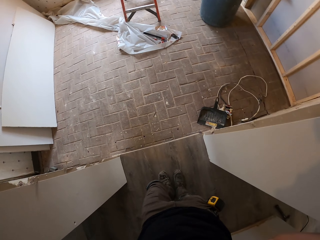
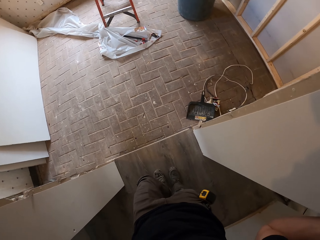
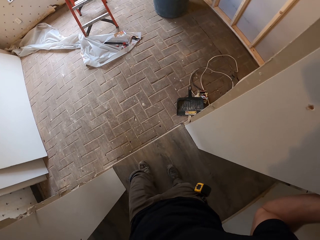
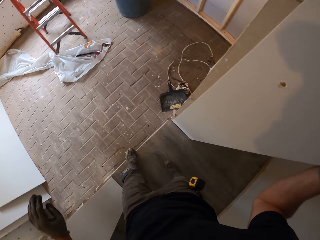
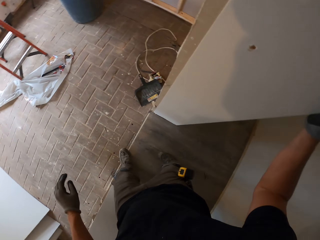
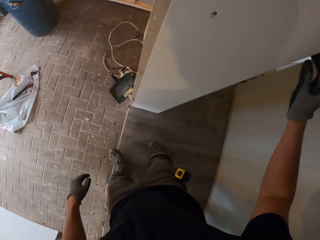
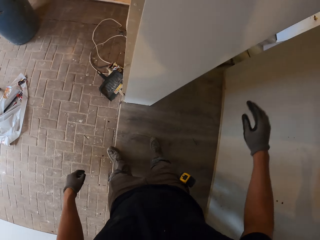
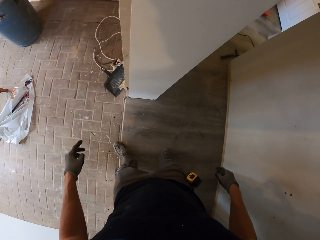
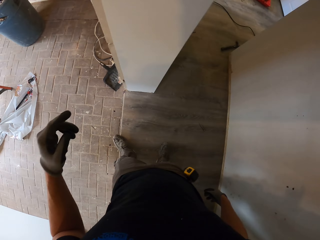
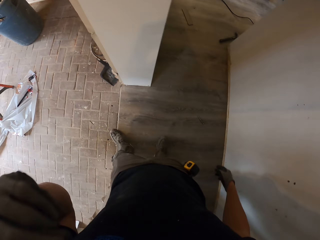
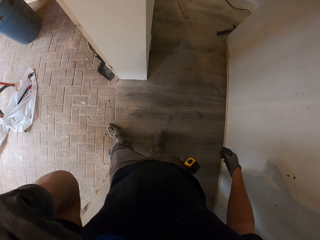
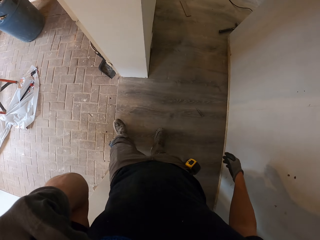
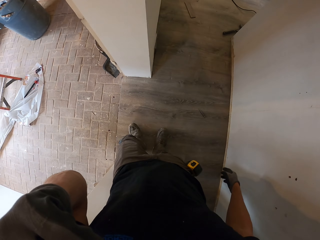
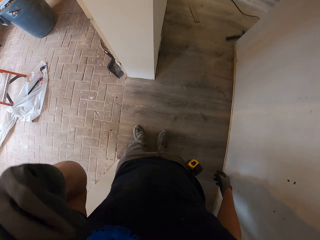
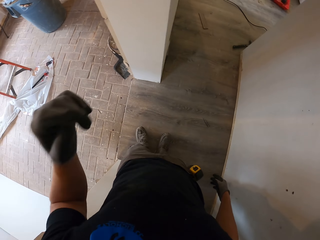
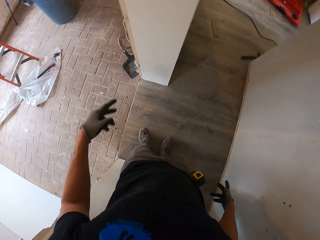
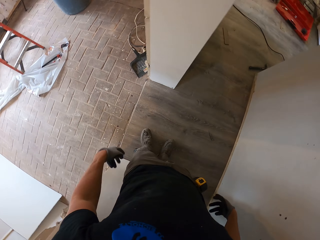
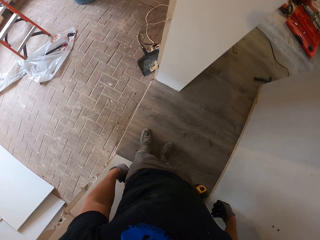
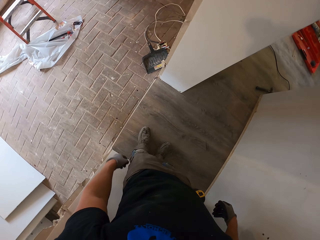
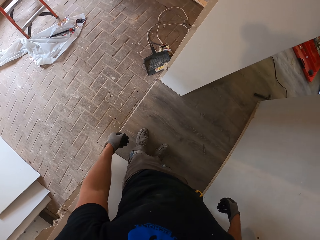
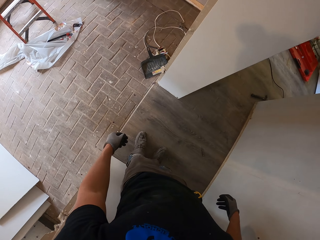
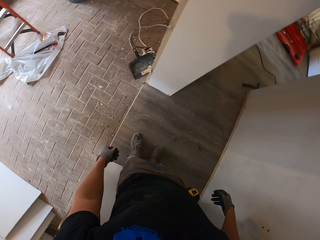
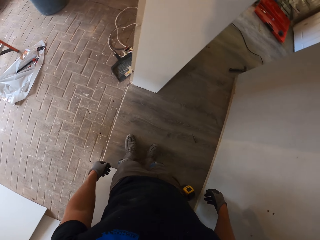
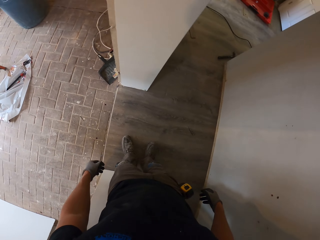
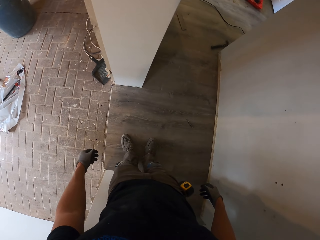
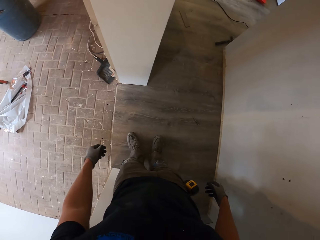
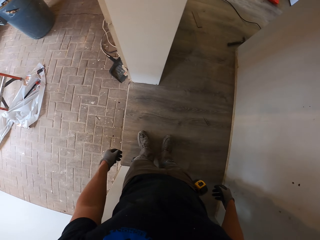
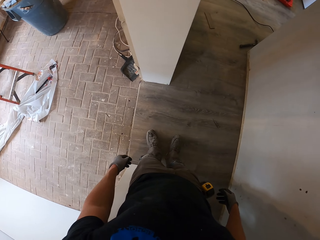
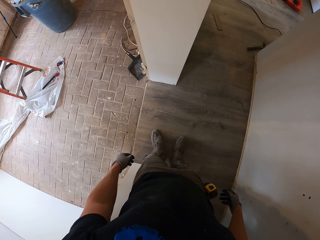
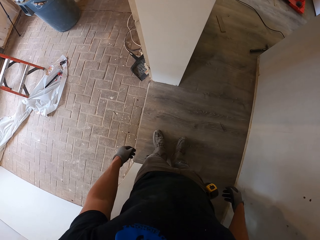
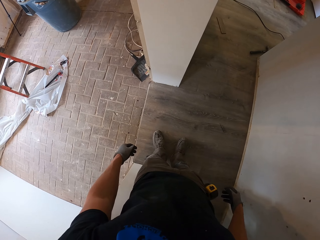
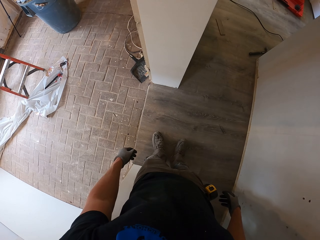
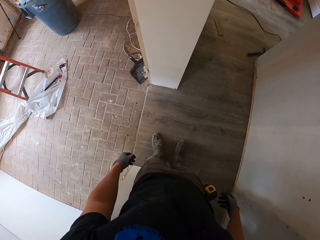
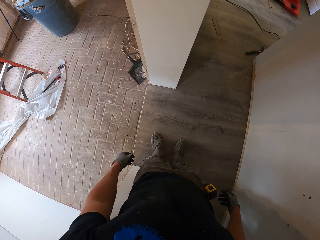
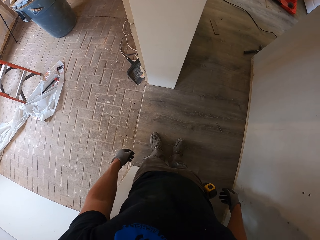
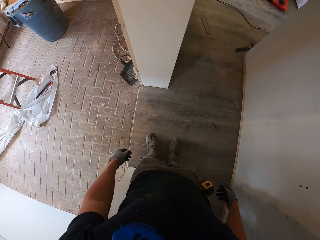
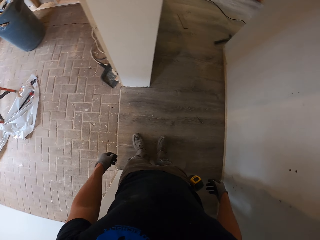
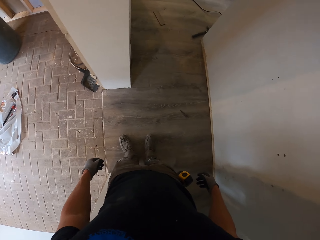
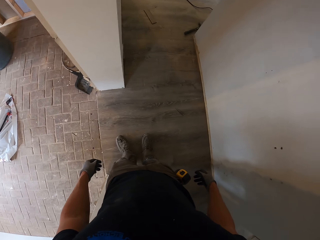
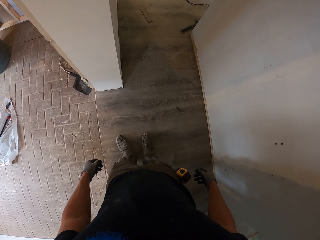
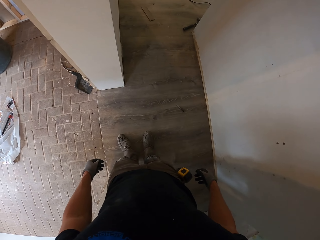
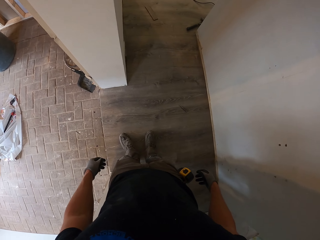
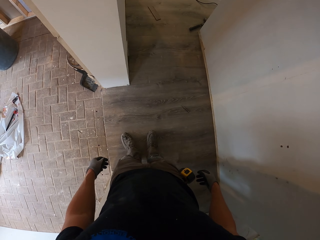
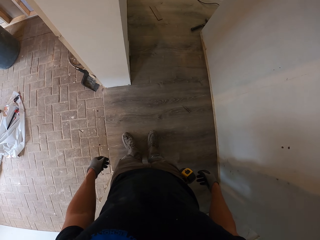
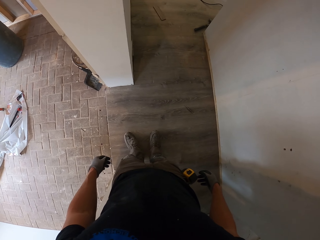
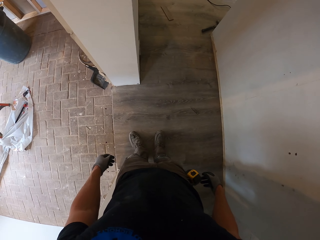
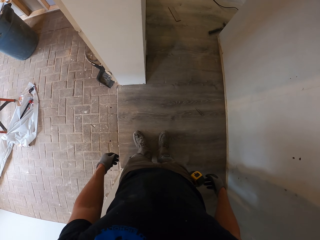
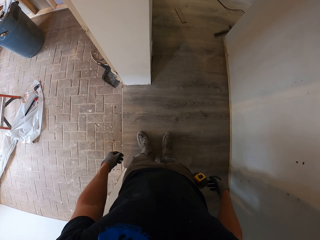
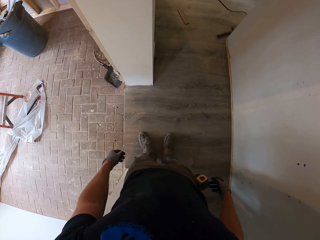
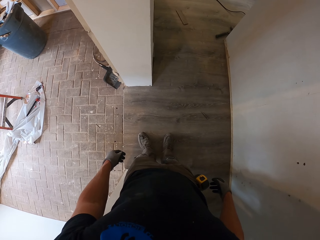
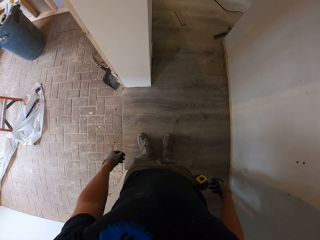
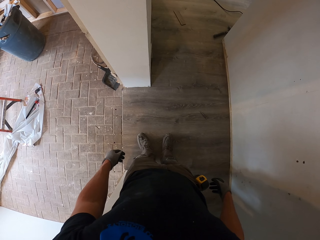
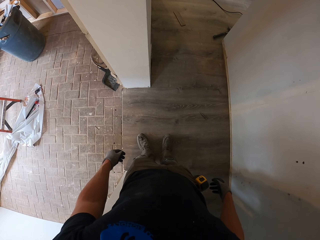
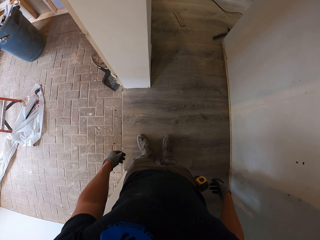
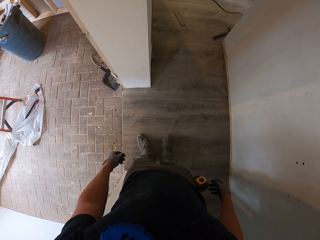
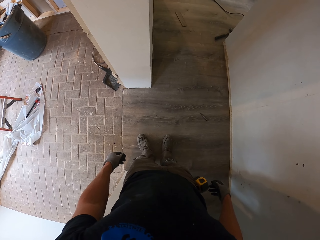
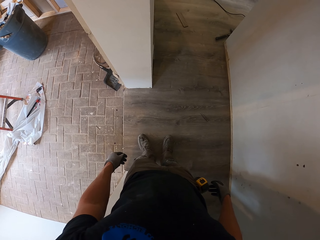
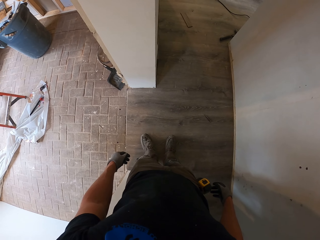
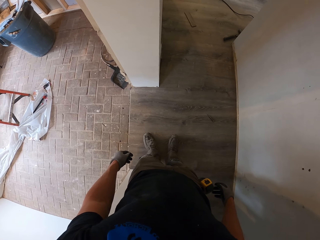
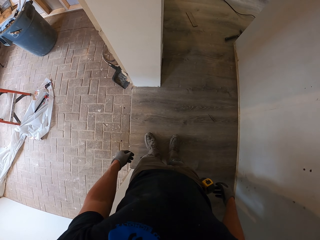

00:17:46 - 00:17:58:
The camera wearer scratches his face. He looks at the floor.

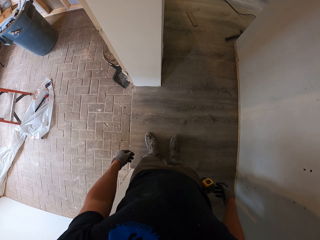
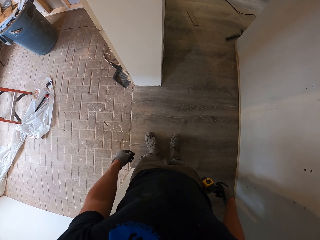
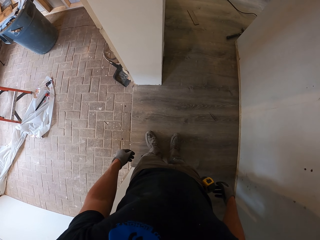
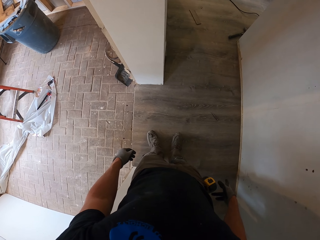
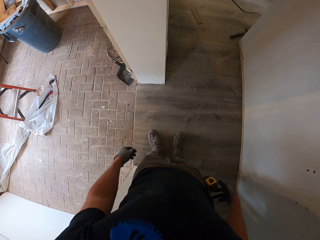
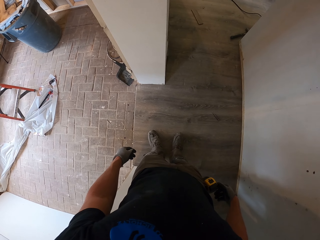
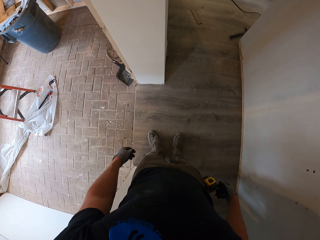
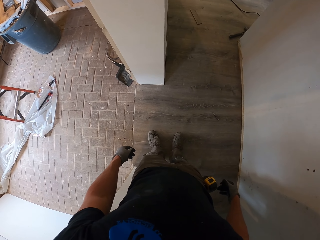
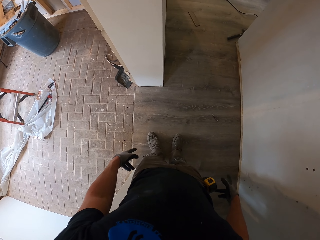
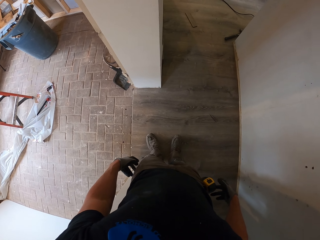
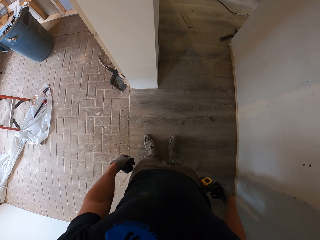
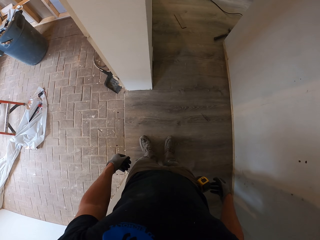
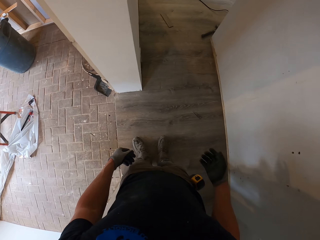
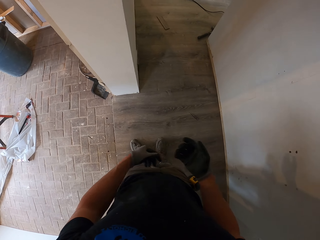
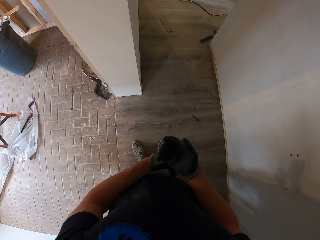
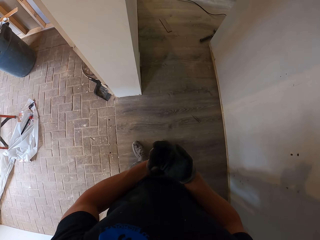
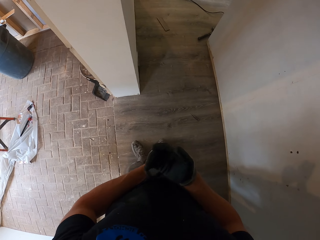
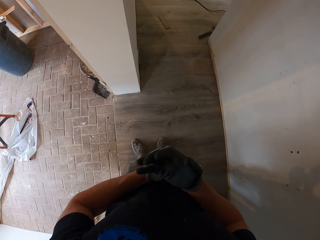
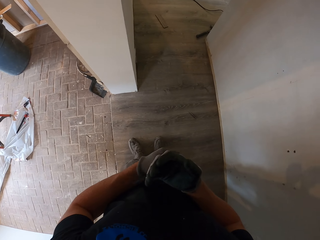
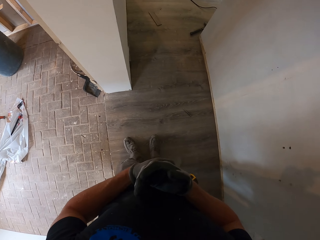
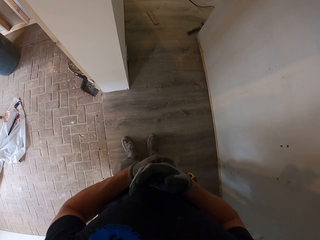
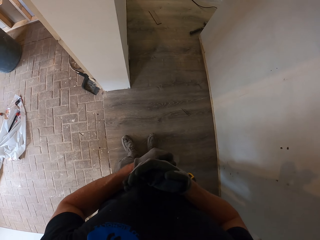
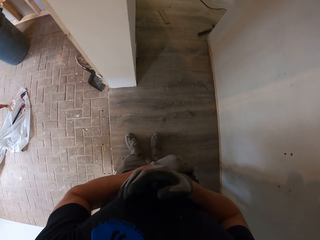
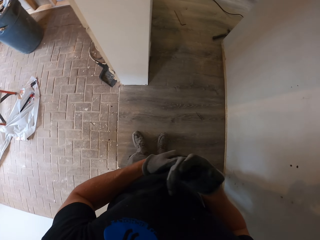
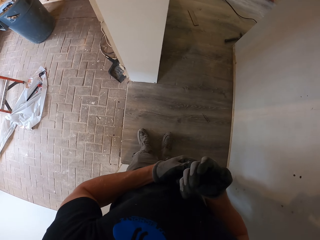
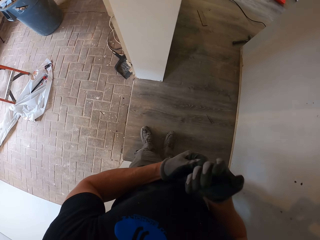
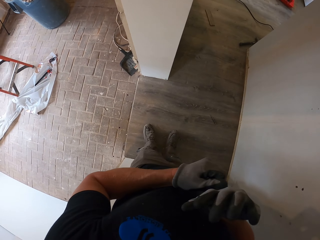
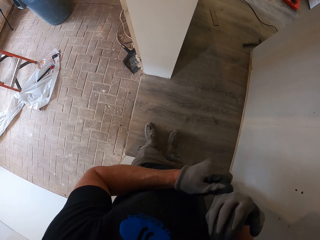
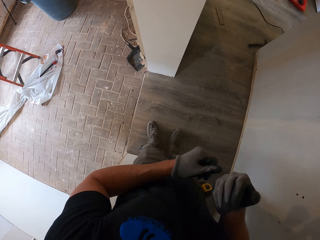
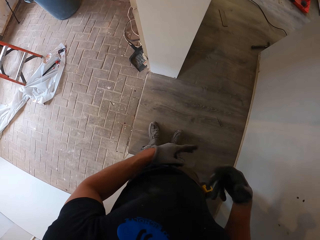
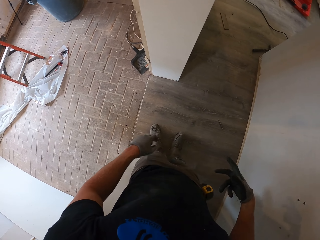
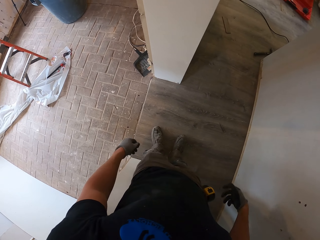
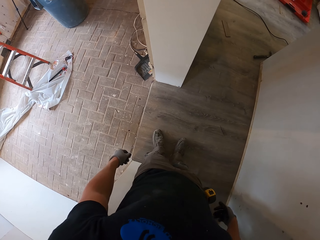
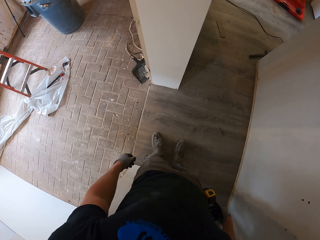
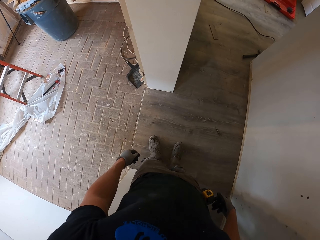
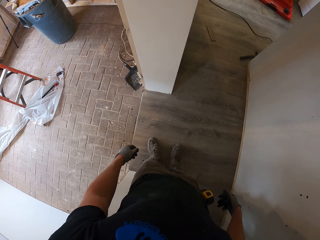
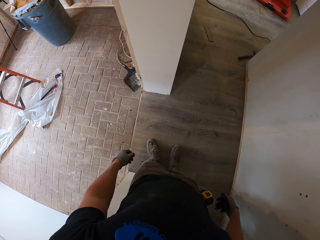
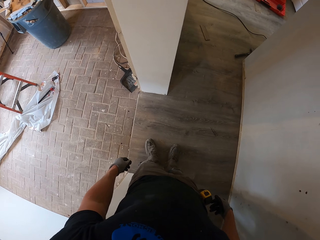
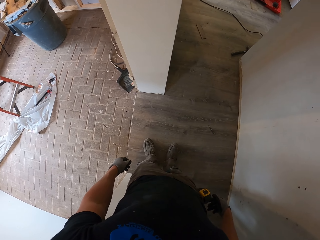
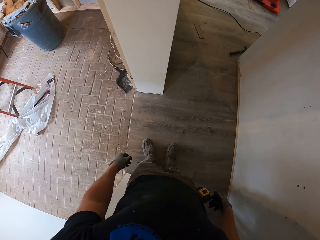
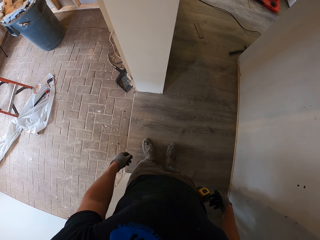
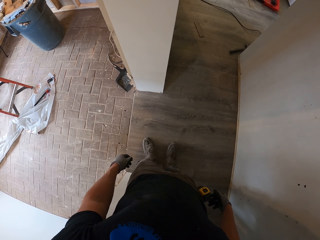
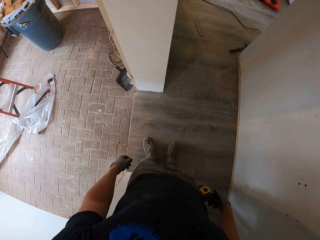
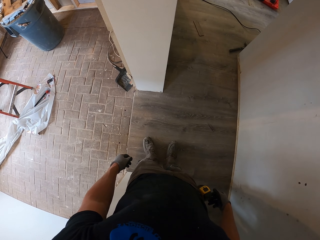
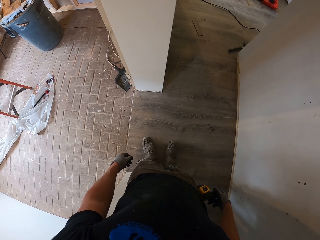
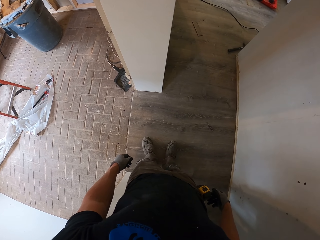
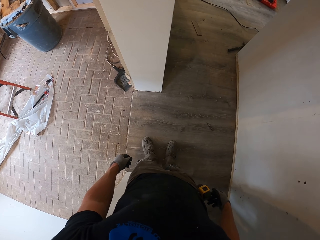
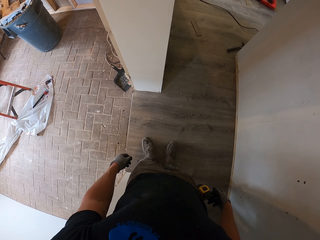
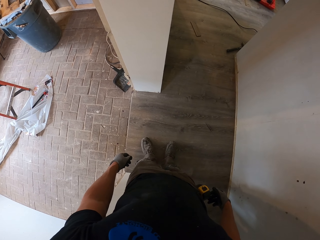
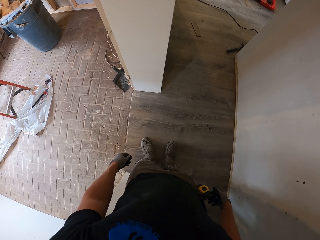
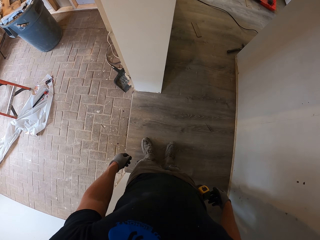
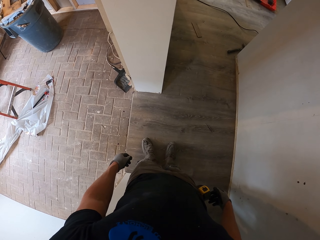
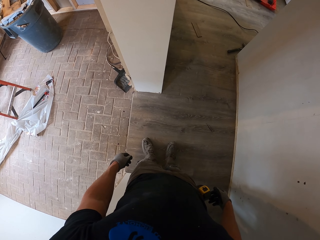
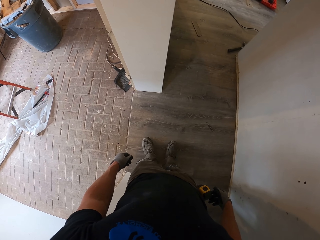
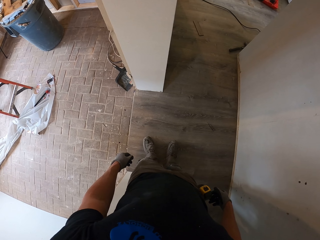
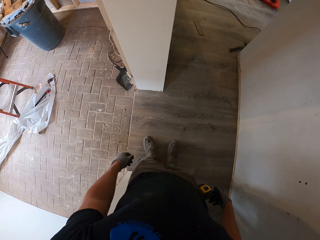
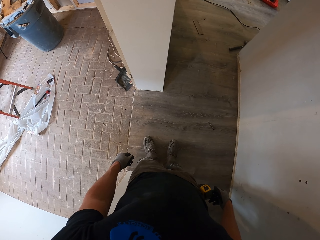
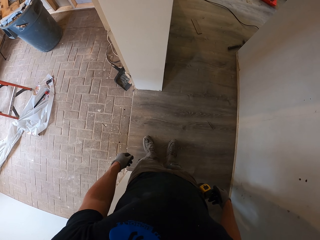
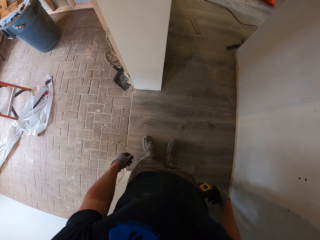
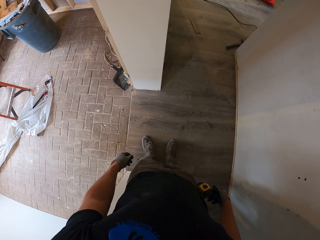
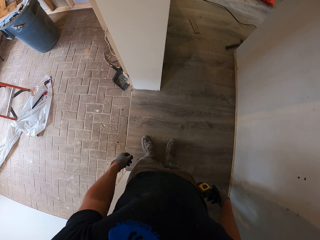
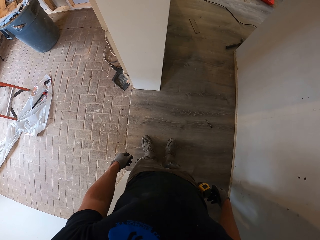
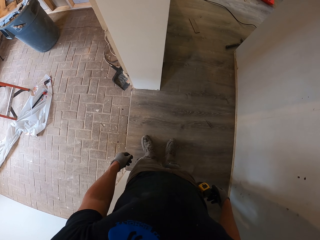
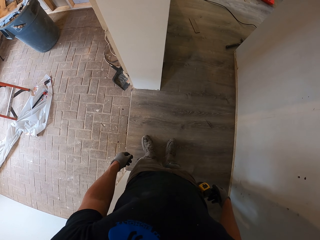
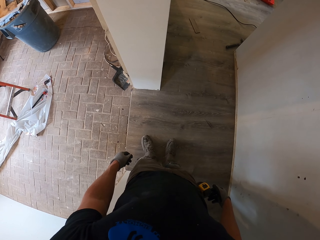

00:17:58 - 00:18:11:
The camera wearer adjusts the gloves. They pull the gloves. They look at the floor. They look around.
